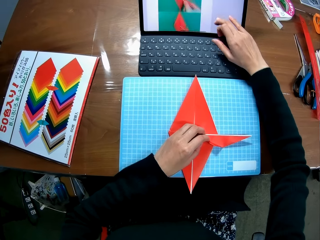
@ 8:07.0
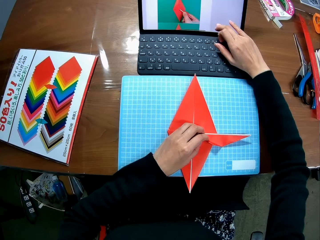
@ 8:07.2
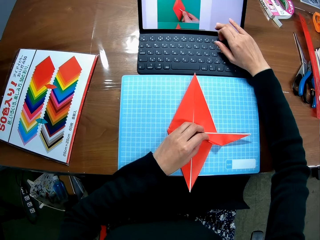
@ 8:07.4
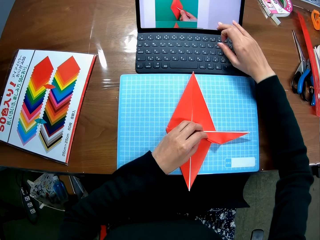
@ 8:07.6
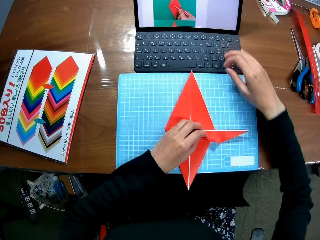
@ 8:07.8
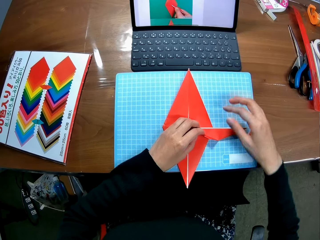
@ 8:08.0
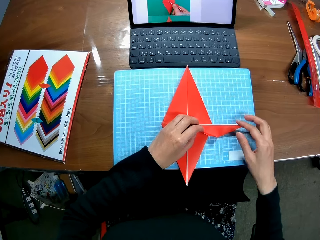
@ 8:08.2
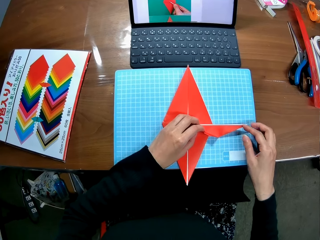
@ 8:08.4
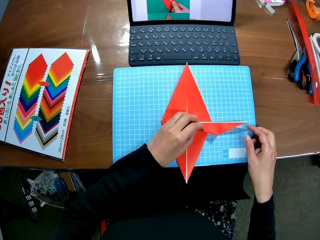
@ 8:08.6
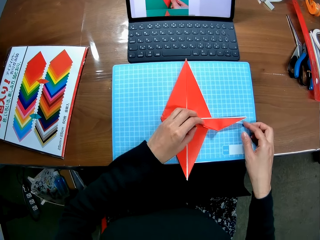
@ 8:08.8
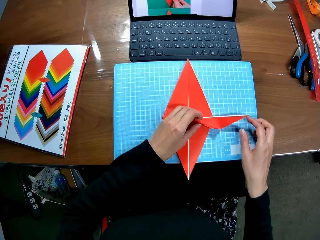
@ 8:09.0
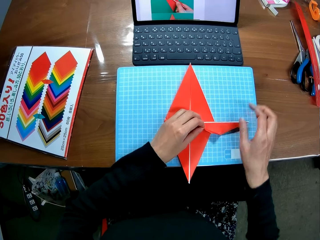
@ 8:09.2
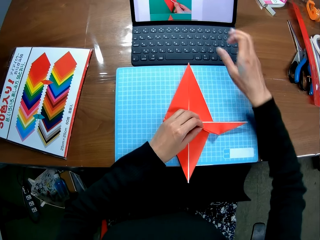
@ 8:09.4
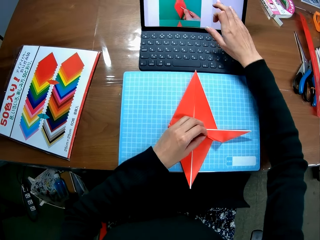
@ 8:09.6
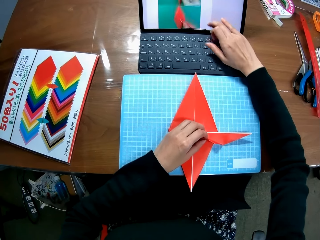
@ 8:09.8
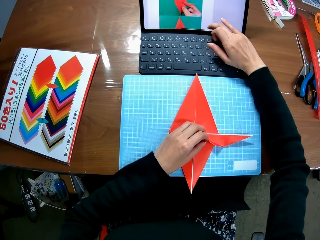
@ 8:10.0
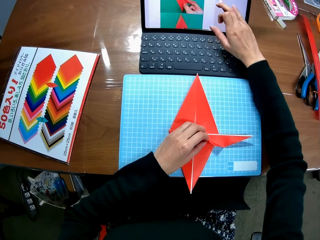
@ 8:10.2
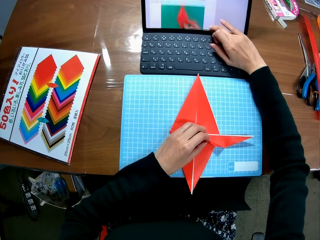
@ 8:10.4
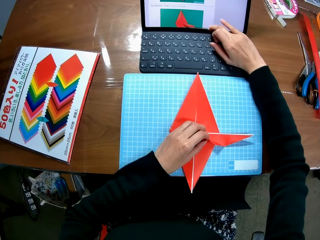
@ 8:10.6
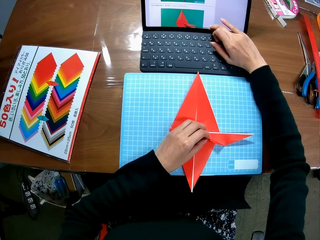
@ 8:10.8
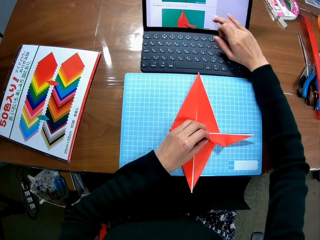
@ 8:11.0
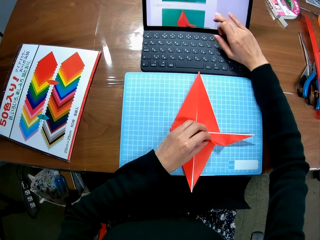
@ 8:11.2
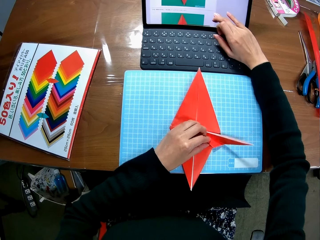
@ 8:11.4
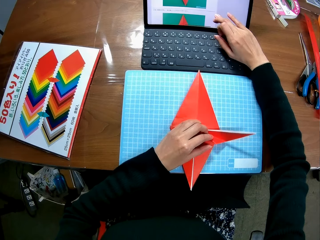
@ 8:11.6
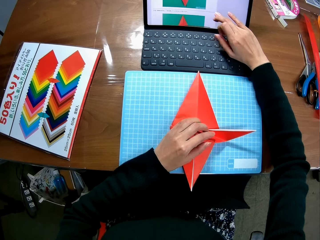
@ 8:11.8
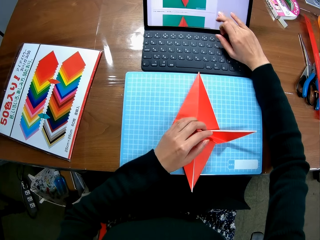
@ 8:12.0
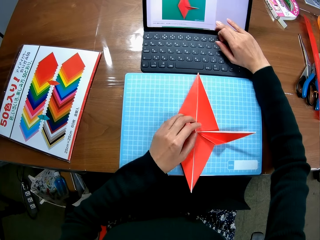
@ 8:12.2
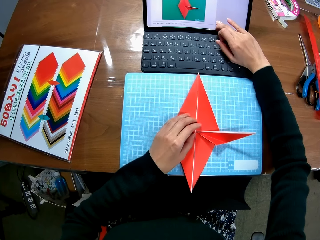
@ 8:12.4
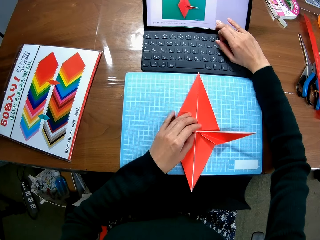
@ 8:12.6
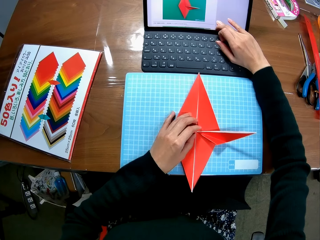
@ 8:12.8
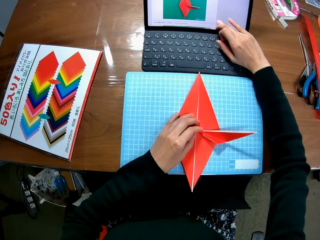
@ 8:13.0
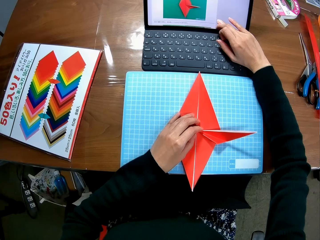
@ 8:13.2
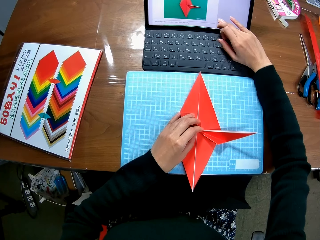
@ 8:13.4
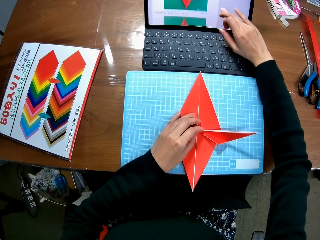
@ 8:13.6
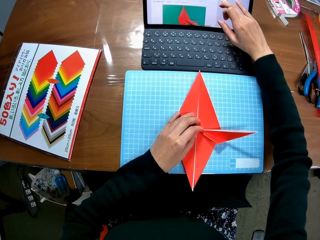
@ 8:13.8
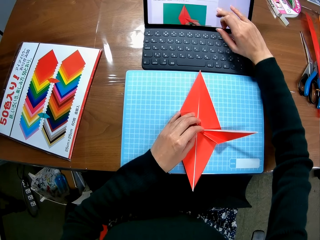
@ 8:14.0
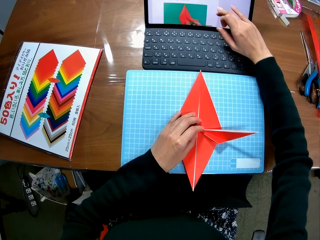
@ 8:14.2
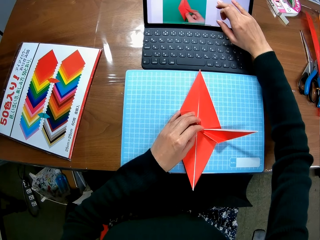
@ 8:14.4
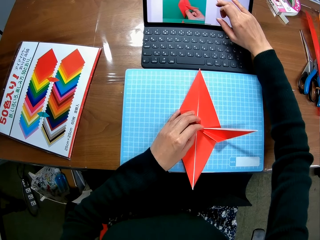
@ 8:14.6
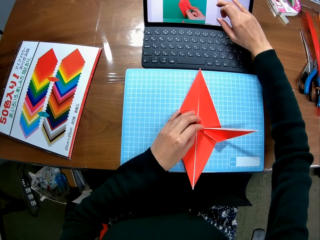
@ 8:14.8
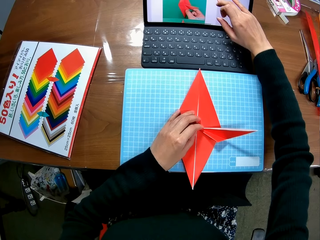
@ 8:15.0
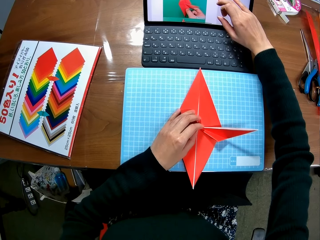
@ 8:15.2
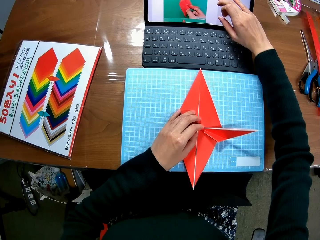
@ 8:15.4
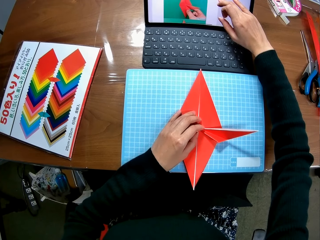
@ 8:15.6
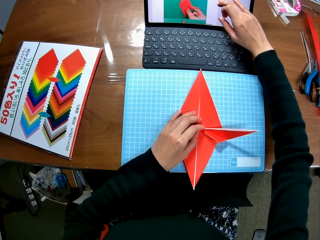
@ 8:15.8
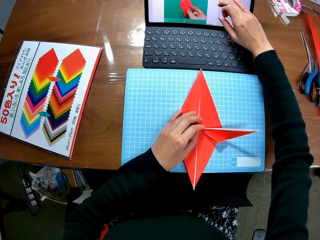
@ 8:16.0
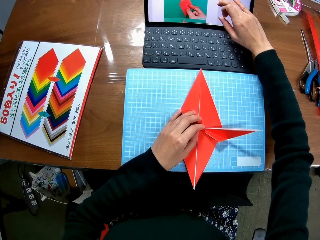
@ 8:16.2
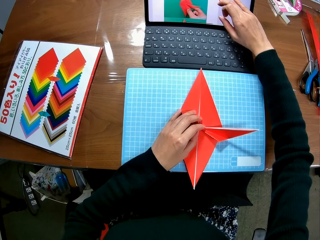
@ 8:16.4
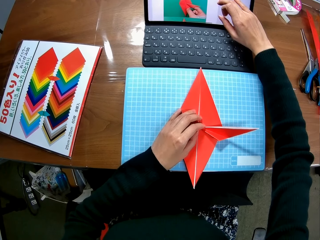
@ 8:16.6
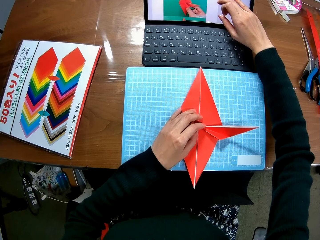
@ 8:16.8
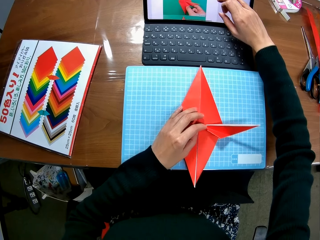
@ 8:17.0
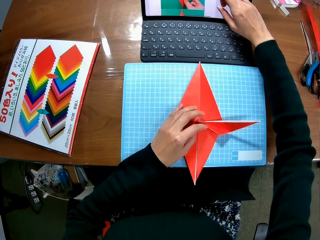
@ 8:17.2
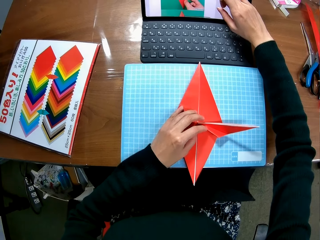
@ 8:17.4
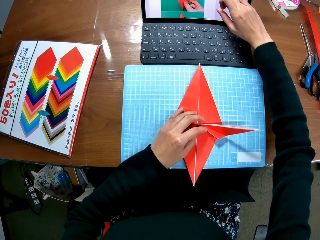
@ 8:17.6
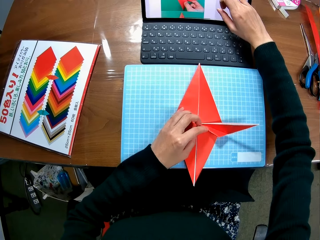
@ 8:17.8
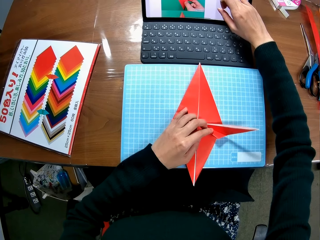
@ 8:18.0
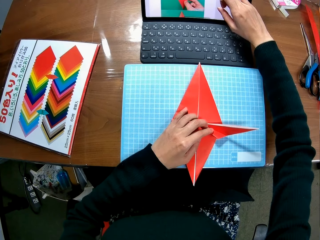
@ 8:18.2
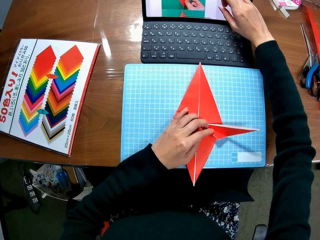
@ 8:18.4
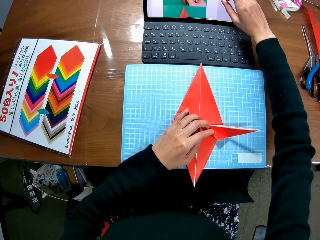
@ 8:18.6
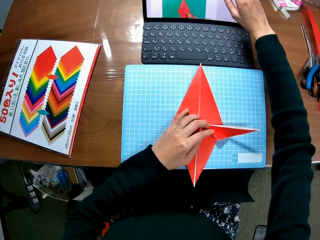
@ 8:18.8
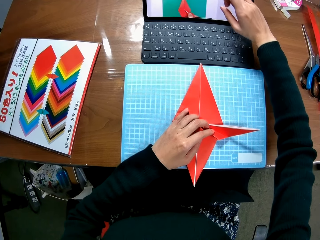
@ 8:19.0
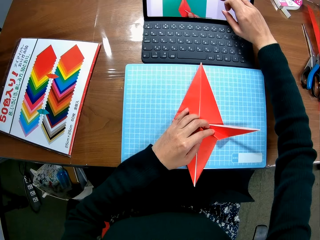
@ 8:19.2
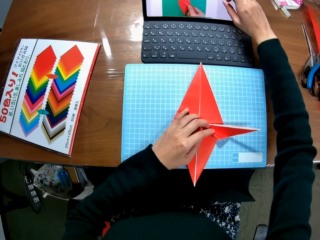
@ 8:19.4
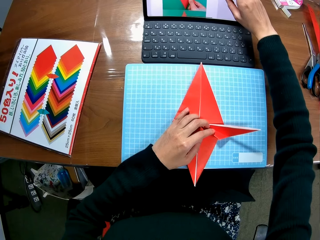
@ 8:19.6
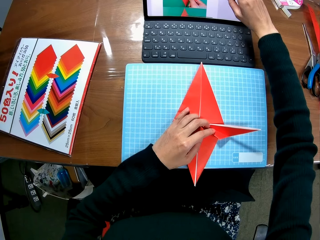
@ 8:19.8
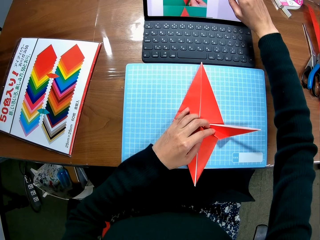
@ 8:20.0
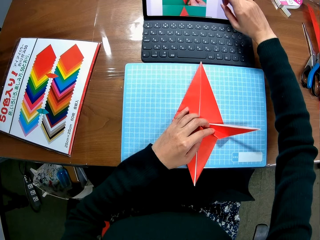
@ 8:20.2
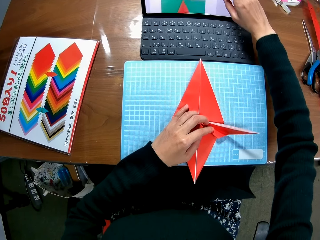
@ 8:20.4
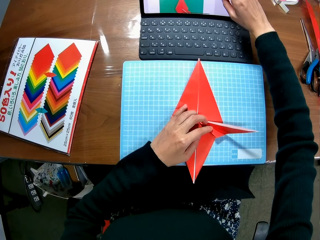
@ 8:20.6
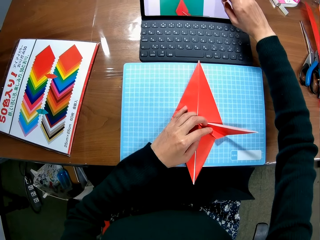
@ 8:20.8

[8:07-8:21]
The camera wearer operates a laptop. They hold the kite. They operate the laptop. They look at the laptop. They operate the laptop.

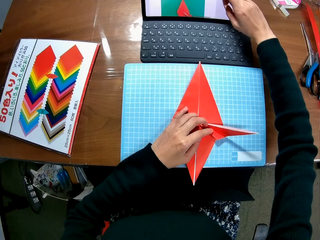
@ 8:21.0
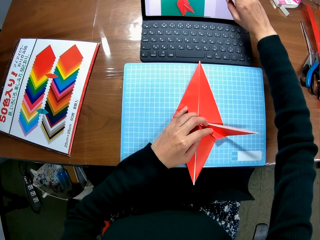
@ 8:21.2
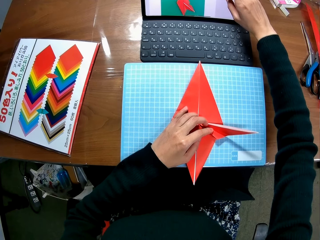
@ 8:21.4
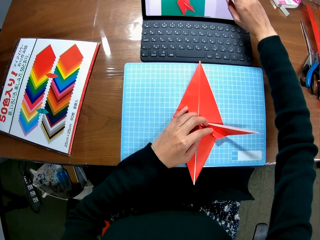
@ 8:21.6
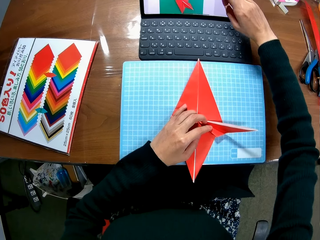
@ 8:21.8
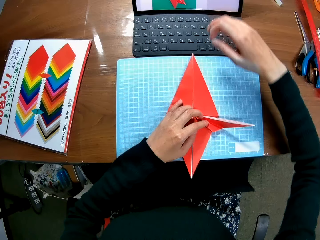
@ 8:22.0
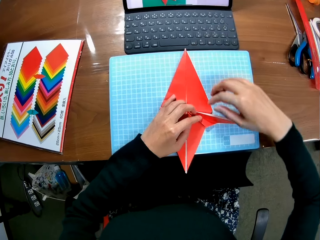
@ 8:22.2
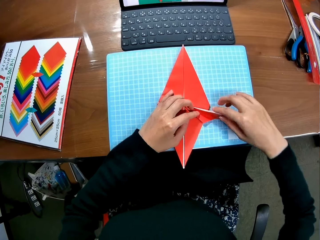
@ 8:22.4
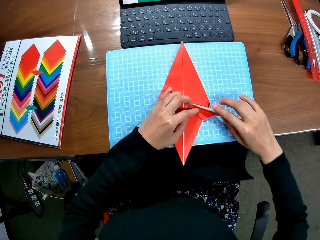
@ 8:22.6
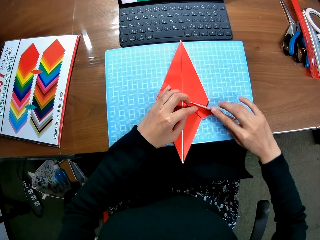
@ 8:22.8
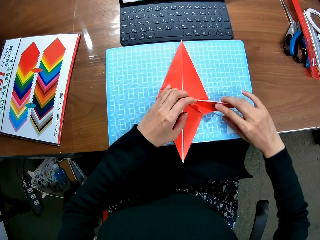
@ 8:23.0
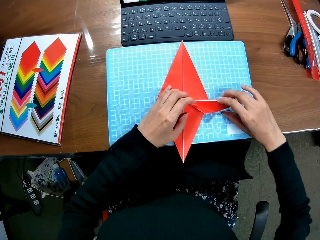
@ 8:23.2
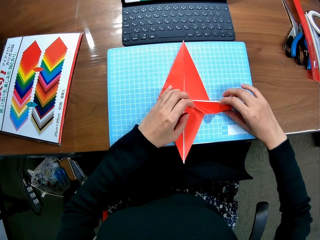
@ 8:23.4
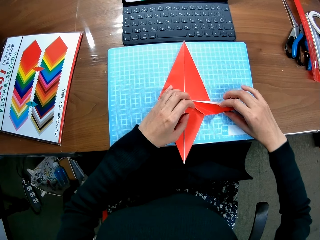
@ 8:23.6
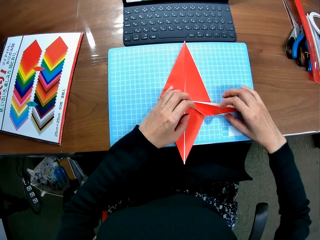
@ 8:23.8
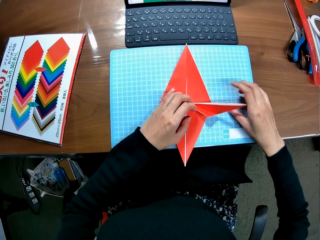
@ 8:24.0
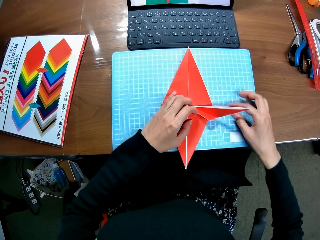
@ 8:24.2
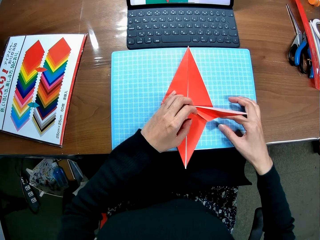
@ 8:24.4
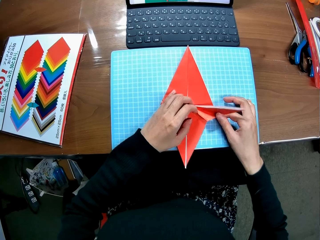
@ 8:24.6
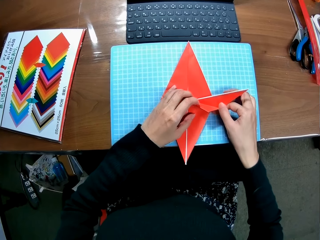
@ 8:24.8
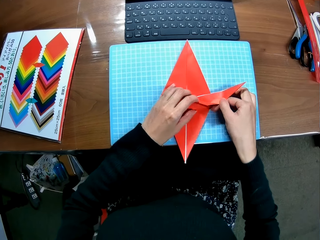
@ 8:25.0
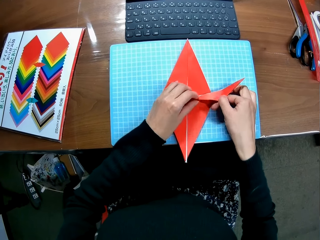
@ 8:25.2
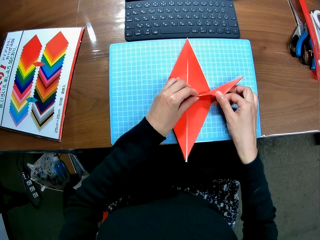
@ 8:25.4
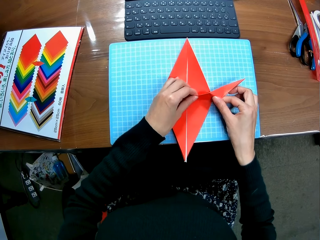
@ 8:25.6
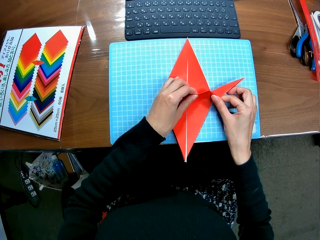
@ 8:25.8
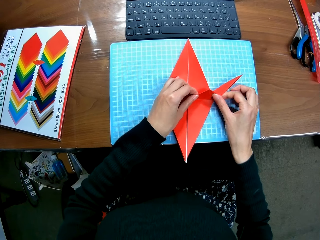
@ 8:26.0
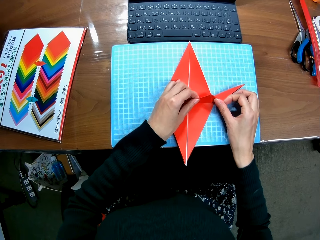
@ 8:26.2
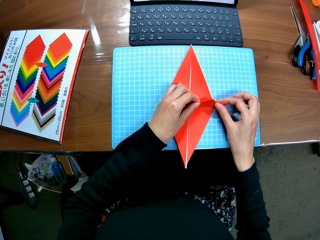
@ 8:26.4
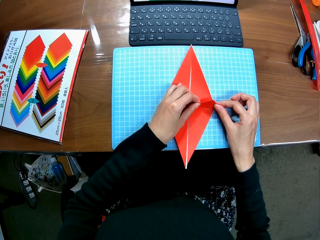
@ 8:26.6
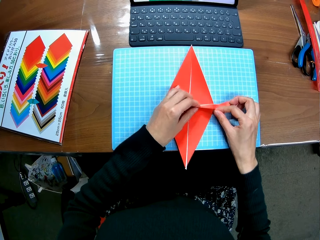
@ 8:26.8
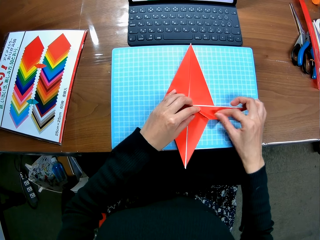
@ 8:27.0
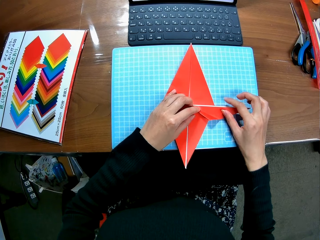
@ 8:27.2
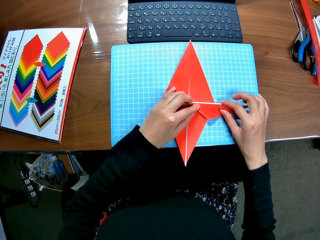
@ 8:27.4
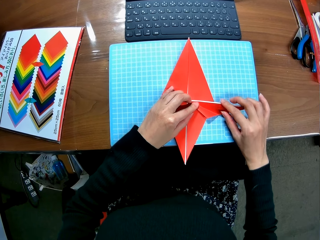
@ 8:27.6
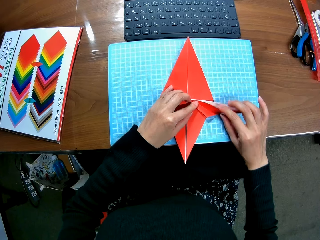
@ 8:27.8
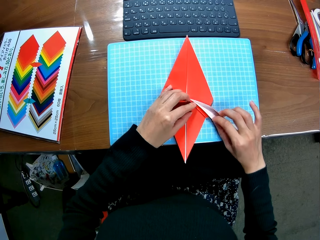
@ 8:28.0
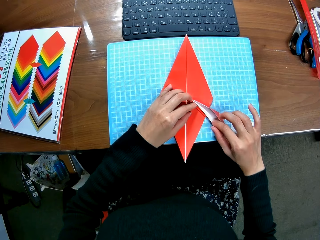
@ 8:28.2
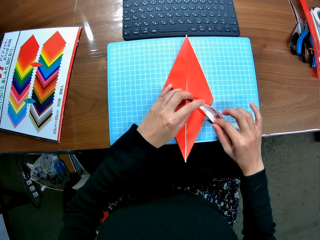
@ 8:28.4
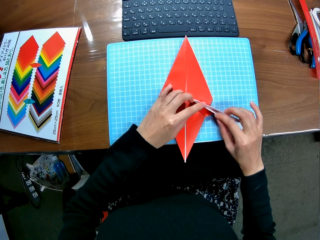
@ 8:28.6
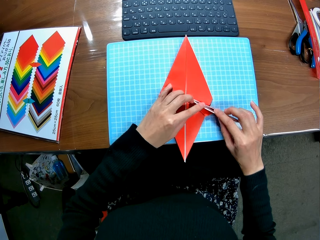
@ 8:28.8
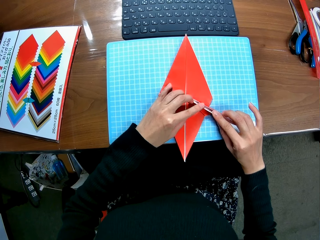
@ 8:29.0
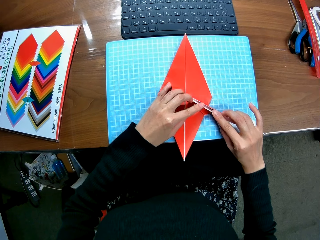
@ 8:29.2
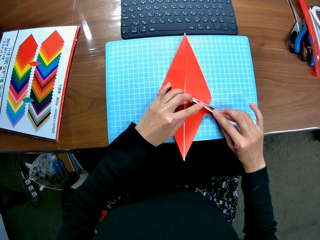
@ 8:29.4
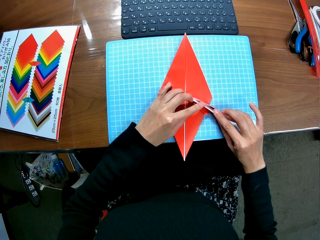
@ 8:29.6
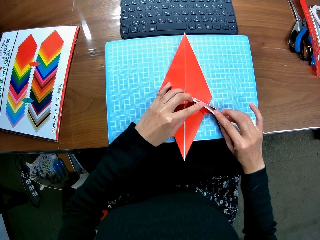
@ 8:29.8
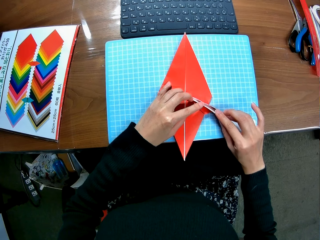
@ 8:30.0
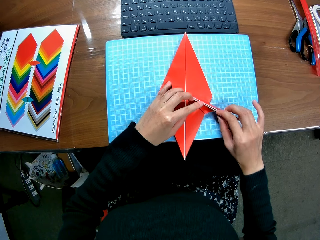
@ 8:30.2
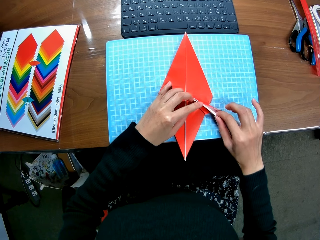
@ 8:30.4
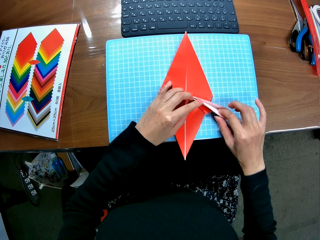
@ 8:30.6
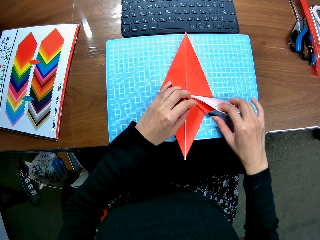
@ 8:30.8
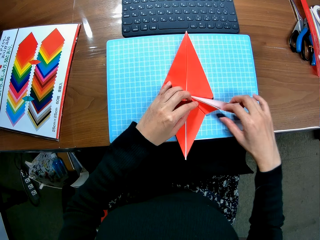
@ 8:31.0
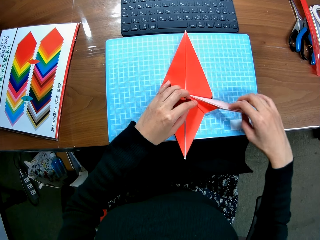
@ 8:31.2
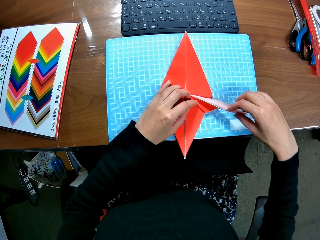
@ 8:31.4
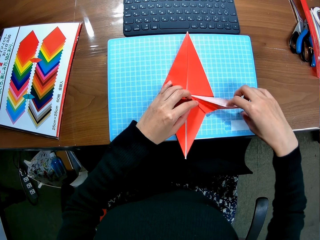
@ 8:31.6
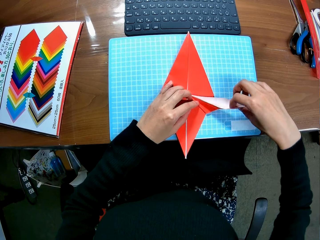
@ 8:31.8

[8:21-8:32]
The camera wearer makes a kite with paper. They fold in the paper craft.
